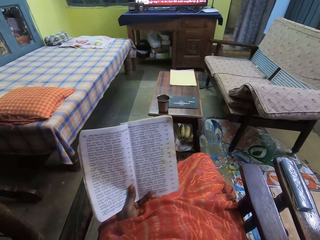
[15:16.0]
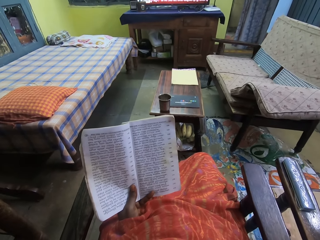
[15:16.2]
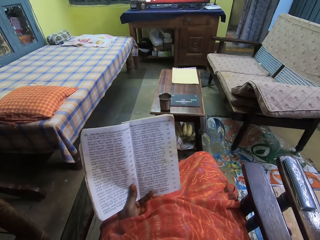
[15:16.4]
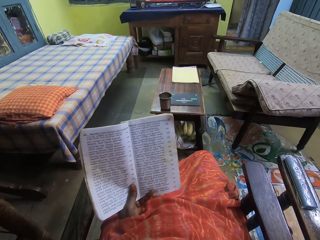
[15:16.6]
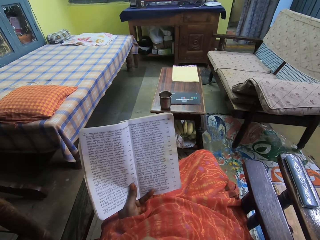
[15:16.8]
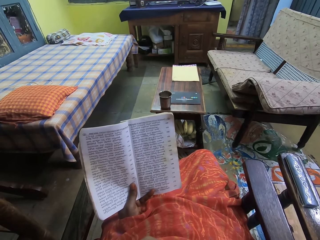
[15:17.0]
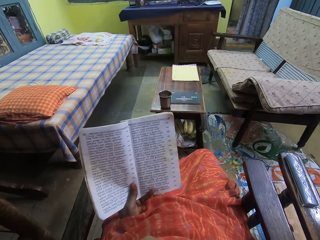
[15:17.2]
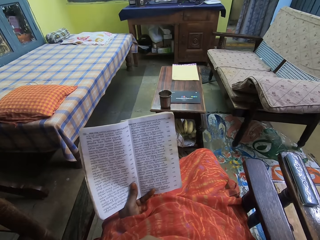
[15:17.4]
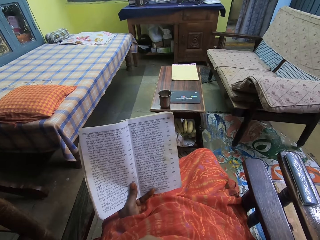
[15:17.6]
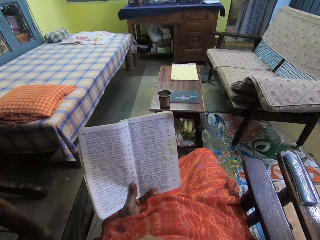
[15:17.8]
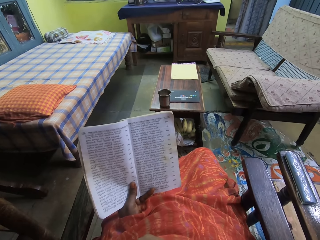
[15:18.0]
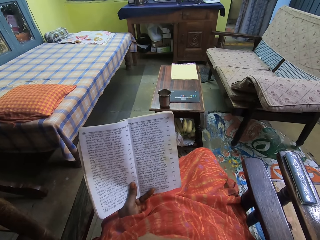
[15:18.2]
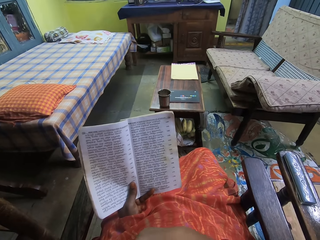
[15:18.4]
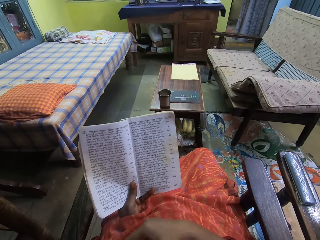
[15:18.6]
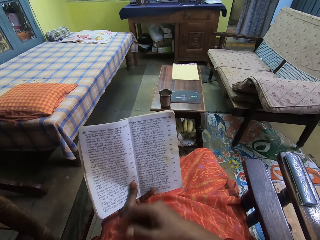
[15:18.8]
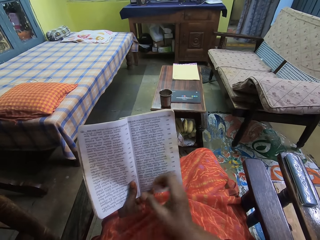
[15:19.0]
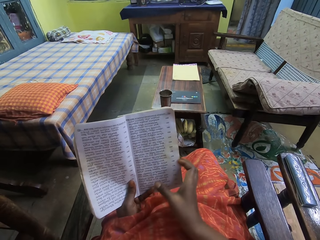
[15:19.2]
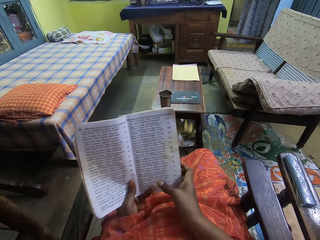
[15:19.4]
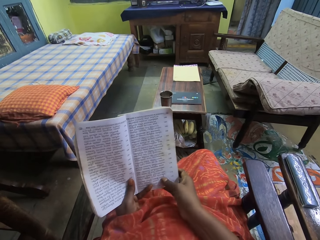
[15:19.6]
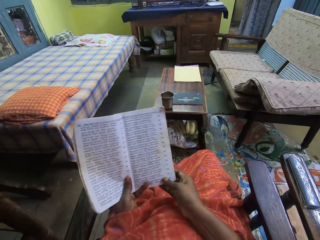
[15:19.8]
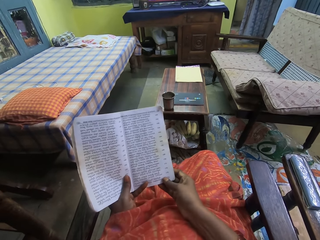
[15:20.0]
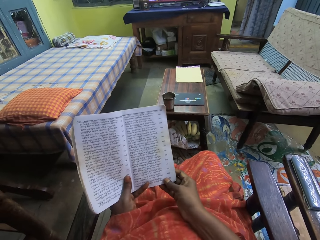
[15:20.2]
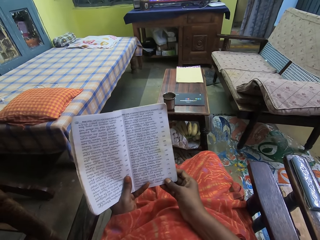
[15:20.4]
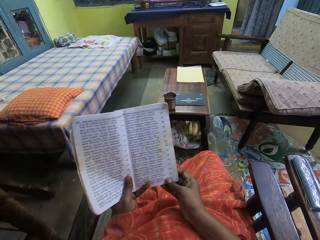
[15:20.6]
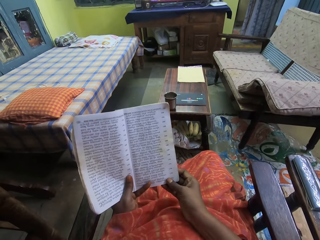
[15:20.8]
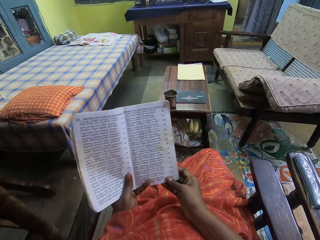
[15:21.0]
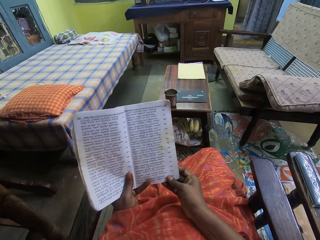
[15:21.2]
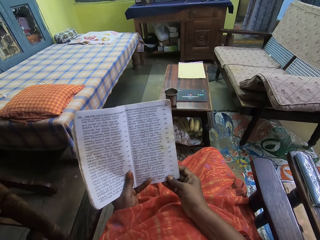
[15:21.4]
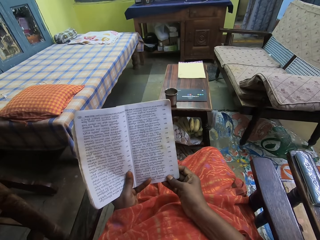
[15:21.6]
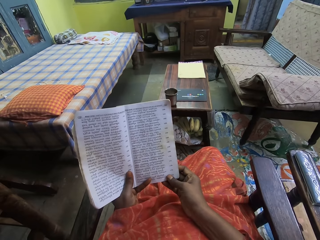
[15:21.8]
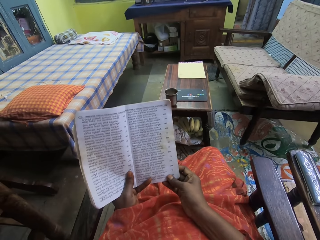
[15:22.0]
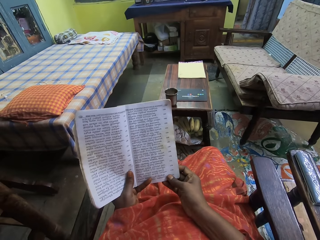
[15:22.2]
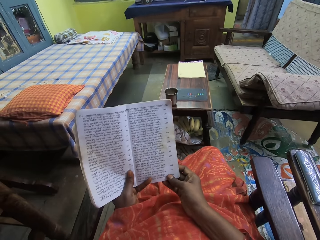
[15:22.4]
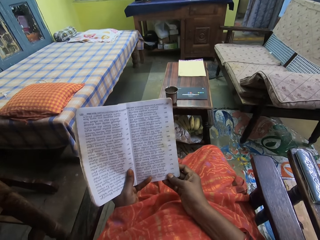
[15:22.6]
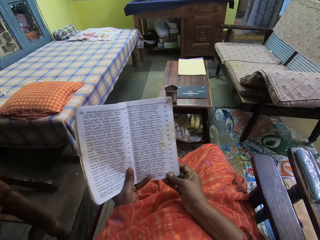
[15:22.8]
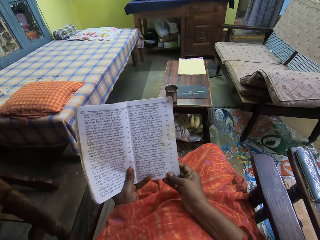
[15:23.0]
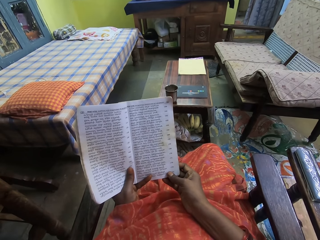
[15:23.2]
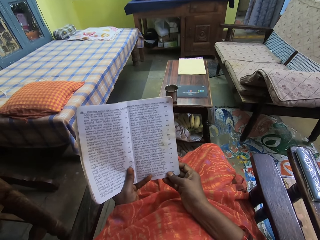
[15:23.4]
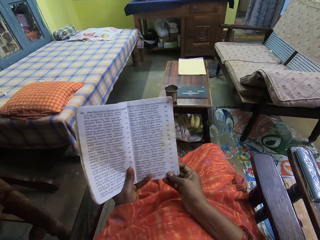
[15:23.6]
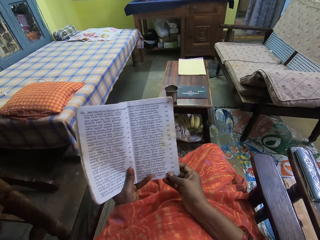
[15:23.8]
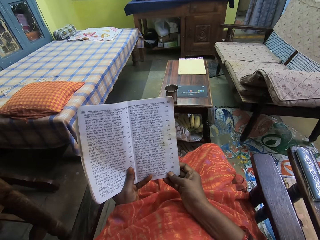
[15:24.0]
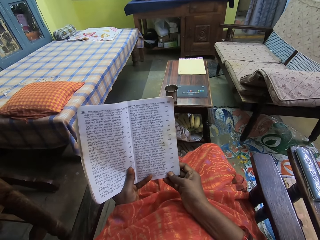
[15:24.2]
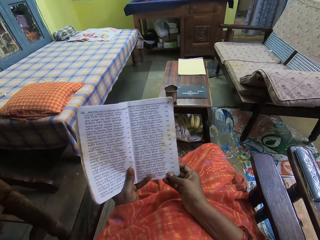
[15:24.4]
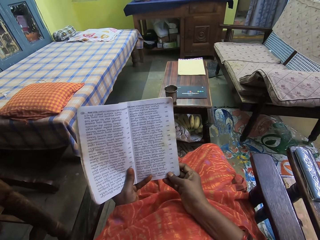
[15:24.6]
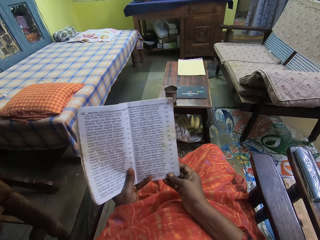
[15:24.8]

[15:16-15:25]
The camera wearer holds the book with both hands.

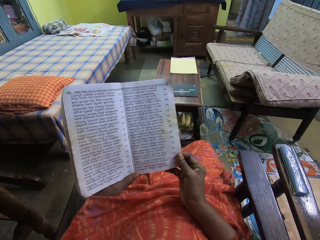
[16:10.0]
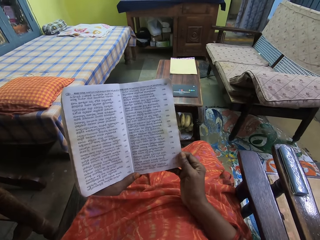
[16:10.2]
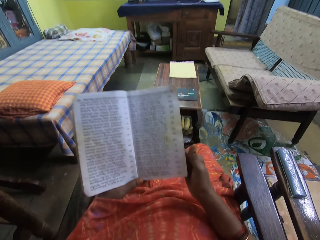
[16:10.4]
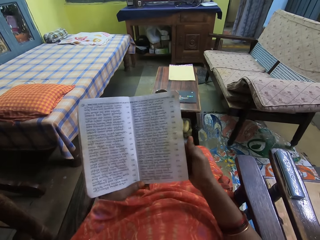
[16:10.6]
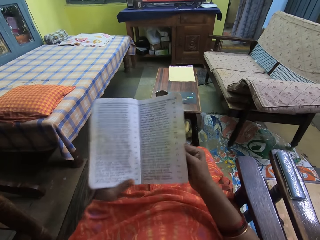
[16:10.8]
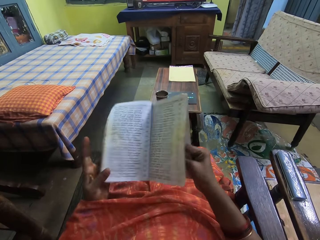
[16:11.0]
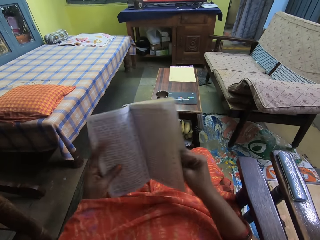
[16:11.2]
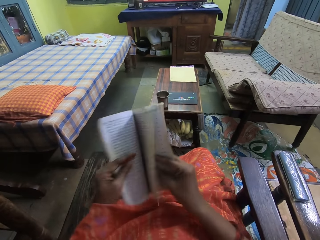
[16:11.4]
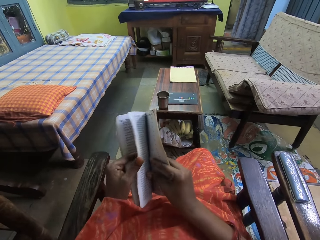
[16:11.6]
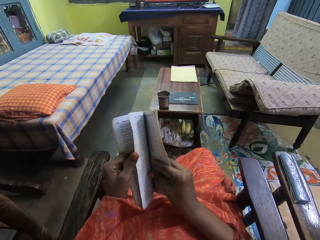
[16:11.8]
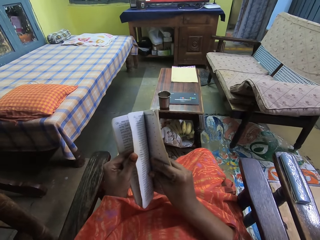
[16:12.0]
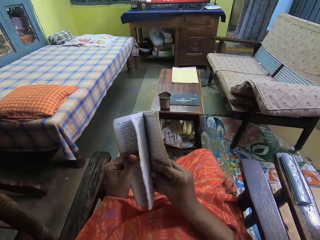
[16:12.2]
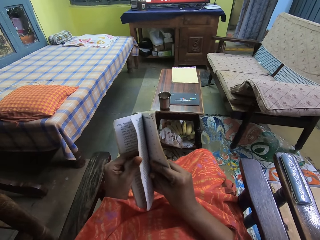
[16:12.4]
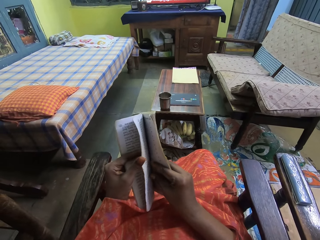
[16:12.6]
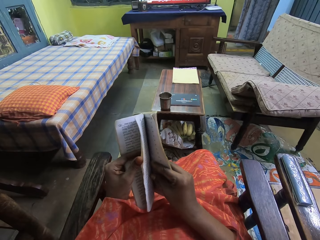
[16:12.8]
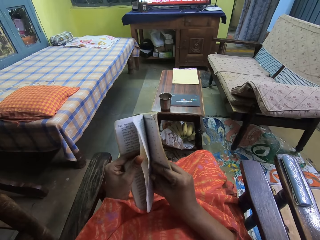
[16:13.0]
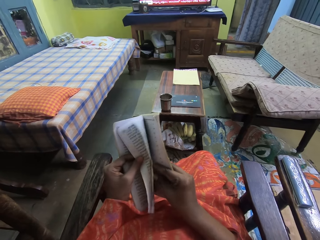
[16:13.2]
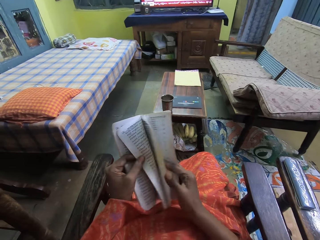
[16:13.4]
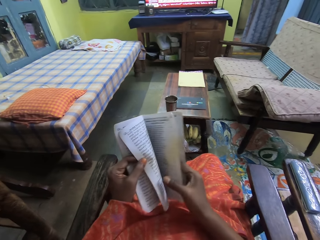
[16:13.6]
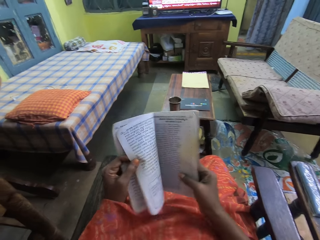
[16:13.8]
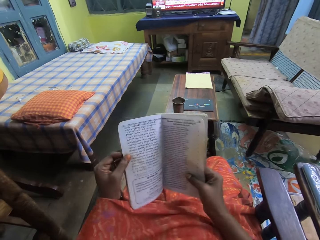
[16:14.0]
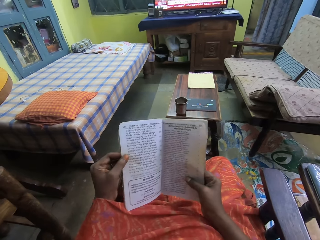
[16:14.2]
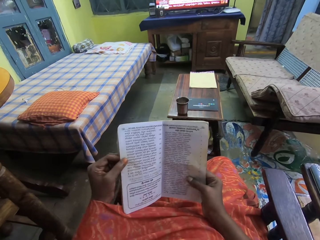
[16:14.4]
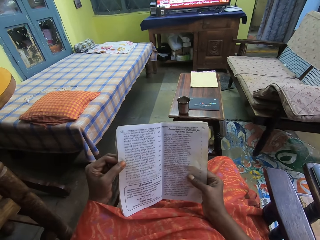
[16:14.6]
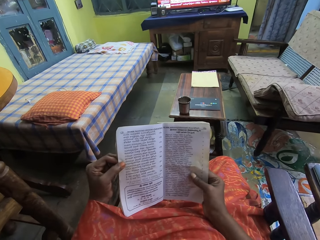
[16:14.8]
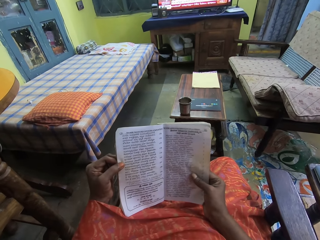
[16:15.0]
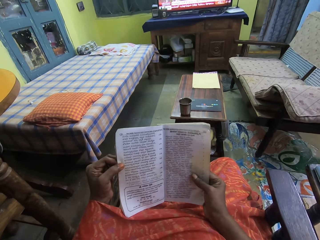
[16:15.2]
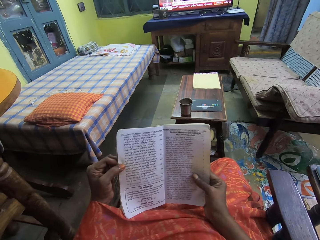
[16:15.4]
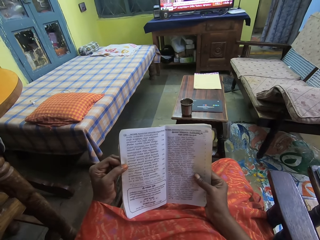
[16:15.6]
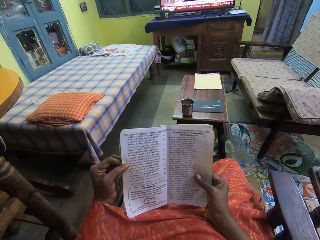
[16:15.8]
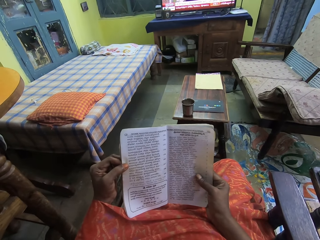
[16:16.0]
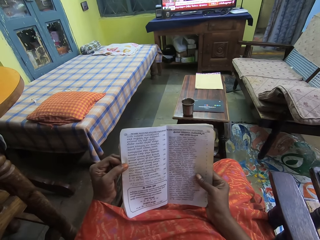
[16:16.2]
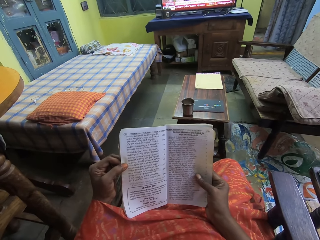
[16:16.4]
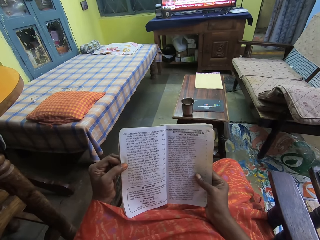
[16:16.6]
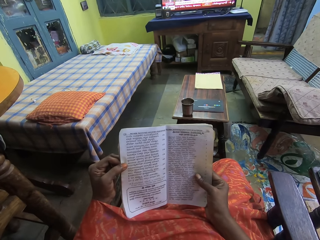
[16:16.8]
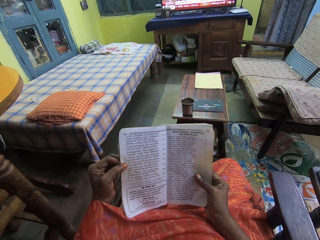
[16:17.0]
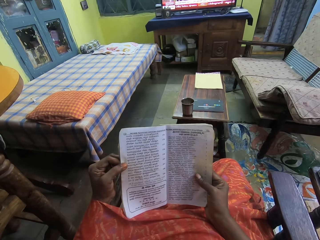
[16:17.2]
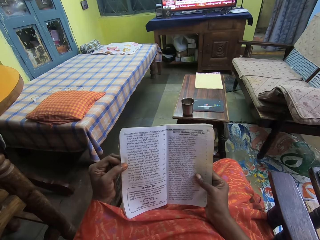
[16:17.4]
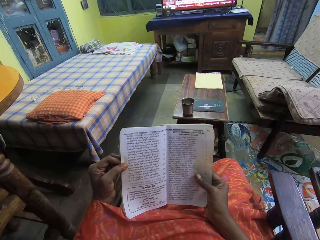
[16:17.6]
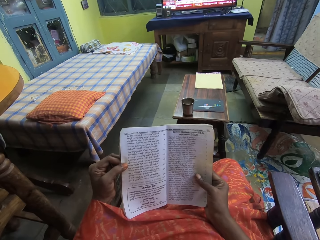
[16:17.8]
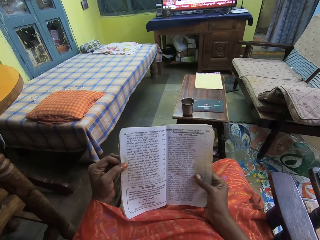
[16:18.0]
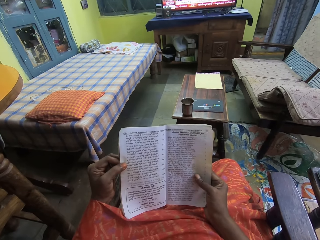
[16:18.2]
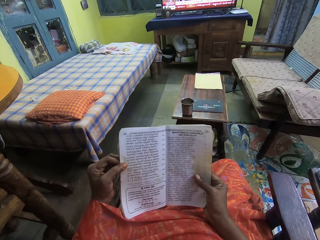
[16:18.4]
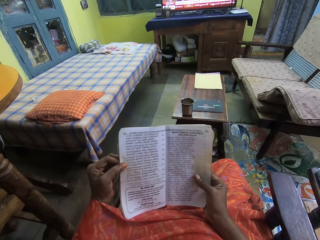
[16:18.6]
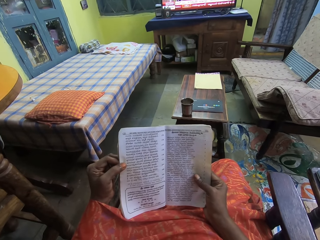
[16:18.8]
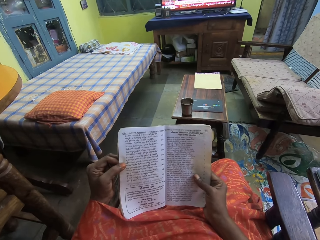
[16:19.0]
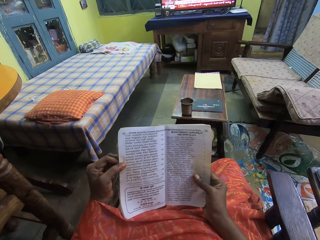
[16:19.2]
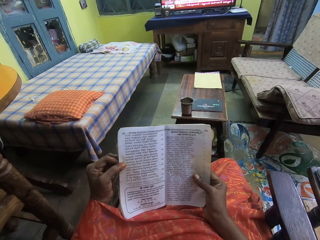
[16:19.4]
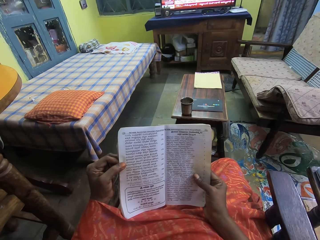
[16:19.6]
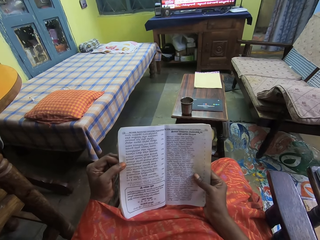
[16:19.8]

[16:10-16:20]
The camera wearer opens a page of the book with his left hand. He reads the book in both hands.

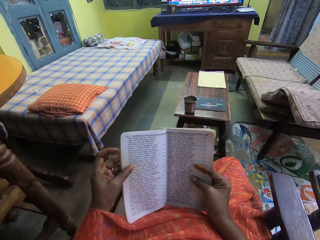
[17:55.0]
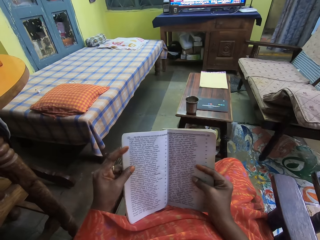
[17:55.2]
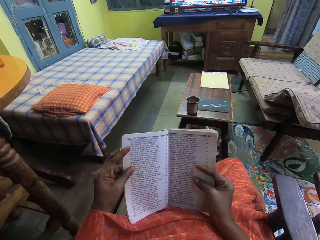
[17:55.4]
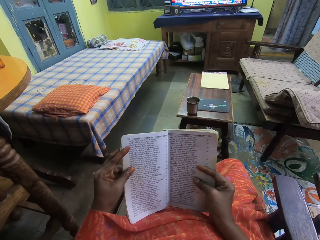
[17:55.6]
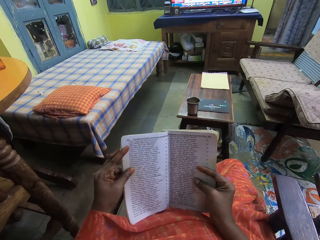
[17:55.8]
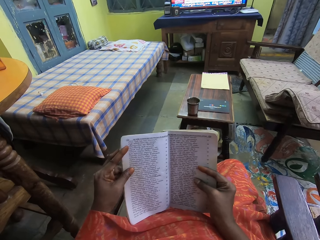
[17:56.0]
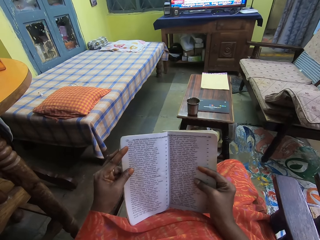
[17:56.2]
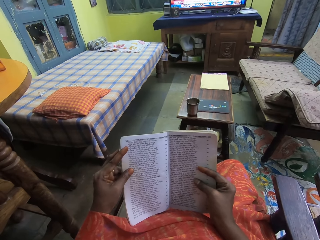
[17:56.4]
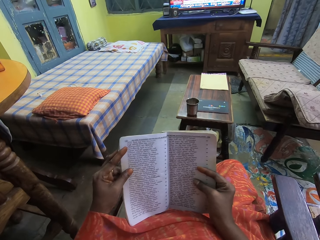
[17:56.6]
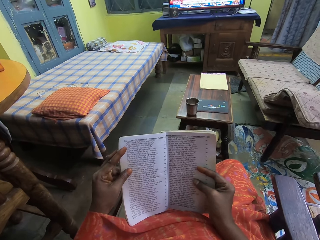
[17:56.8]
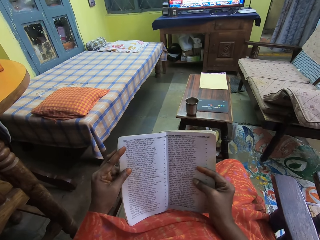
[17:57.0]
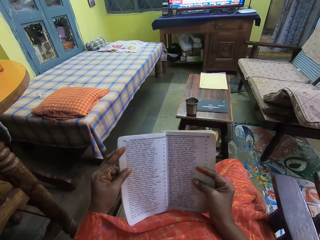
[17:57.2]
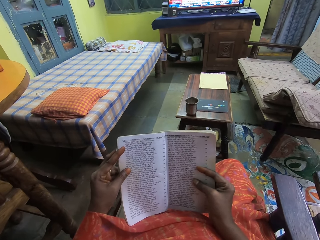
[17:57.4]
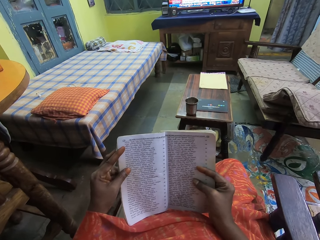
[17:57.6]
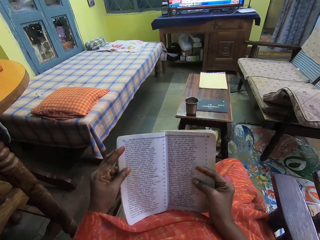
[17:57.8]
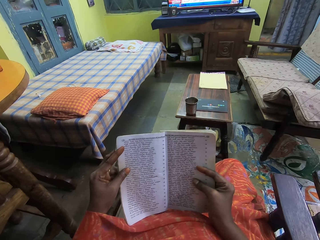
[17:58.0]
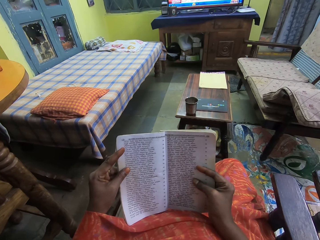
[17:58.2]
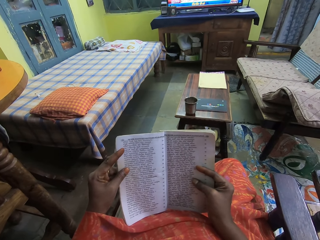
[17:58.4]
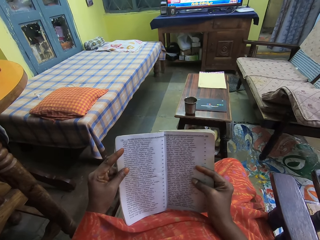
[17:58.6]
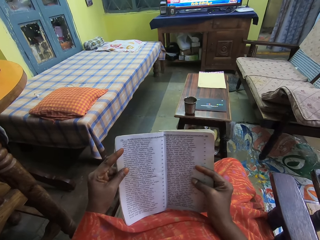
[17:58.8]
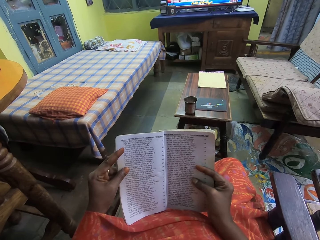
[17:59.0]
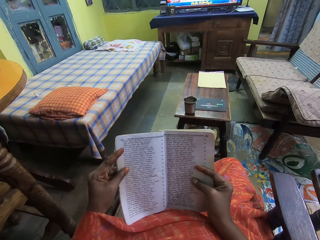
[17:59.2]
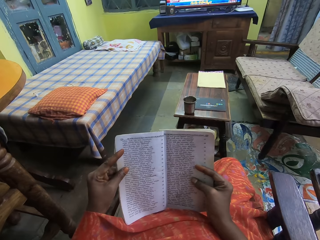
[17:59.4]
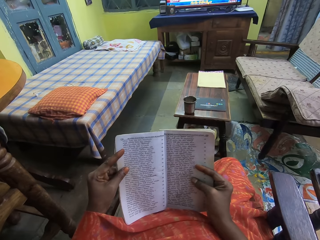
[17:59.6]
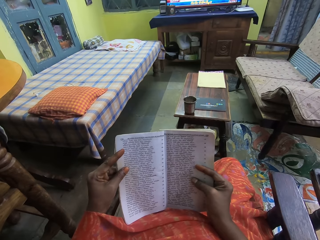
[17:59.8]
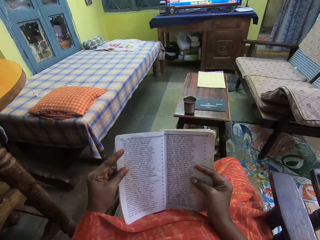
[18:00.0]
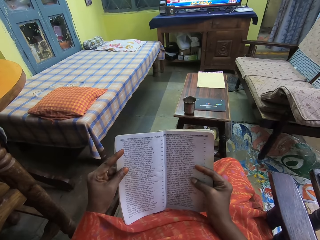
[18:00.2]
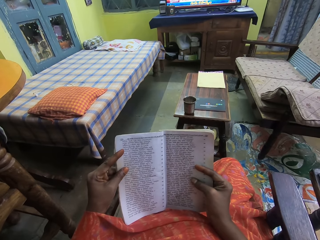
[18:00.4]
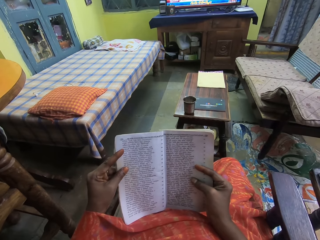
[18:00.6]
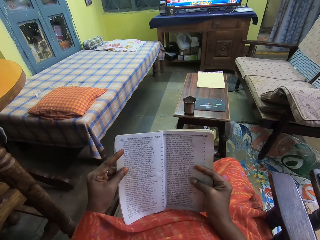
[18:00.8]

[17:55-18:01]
The camera wearer reads the book in both hands.
